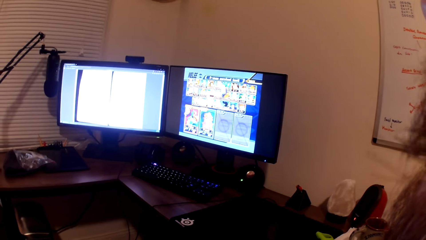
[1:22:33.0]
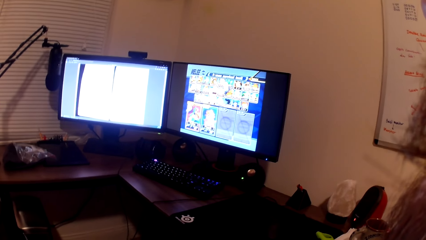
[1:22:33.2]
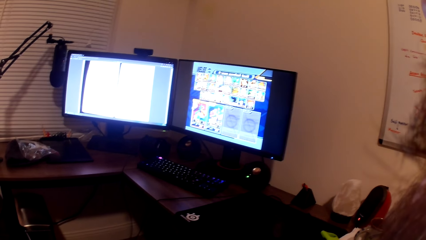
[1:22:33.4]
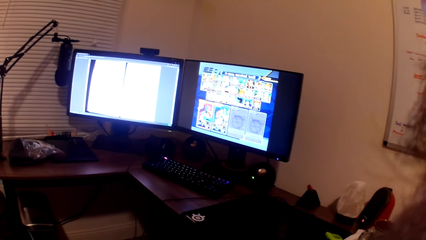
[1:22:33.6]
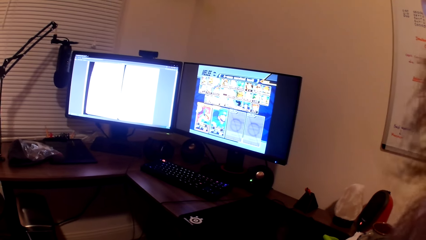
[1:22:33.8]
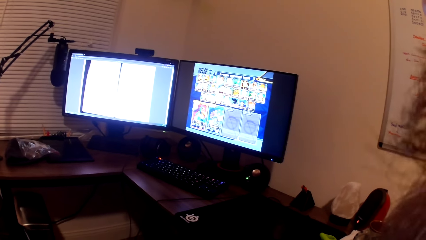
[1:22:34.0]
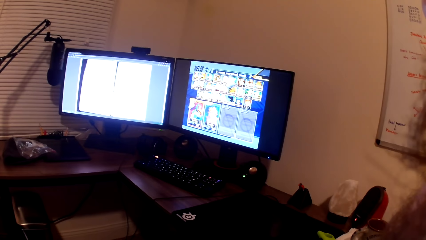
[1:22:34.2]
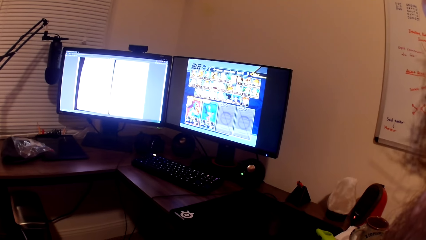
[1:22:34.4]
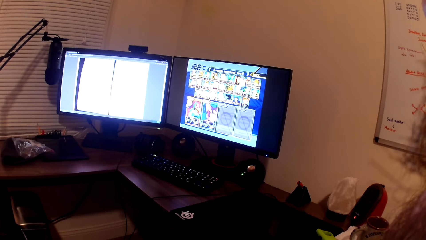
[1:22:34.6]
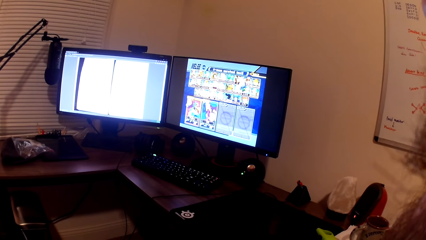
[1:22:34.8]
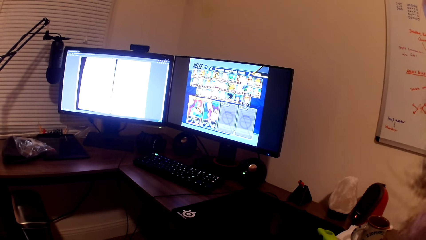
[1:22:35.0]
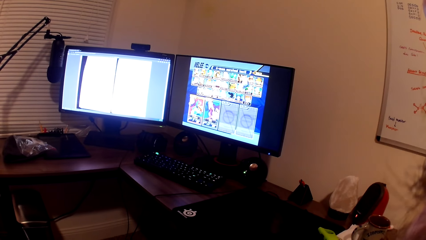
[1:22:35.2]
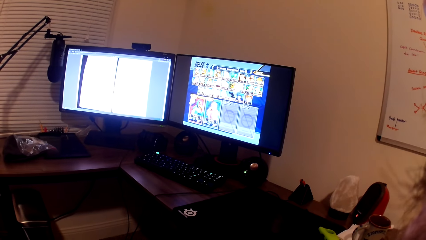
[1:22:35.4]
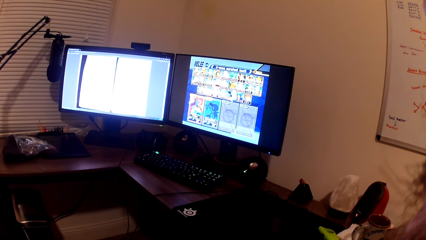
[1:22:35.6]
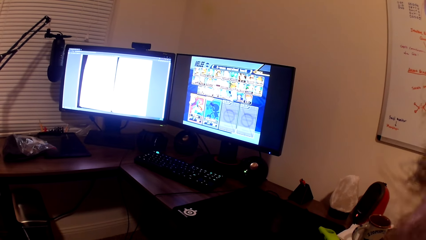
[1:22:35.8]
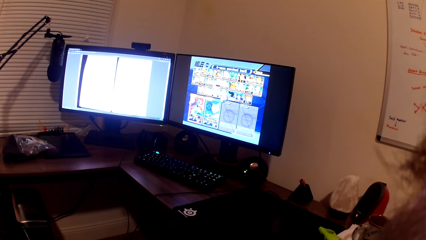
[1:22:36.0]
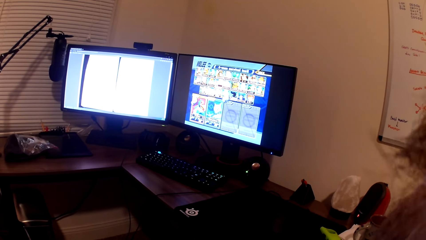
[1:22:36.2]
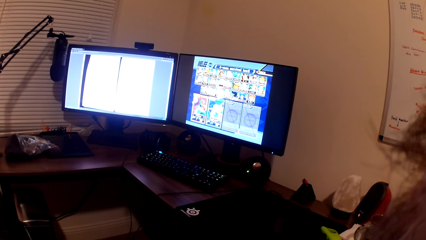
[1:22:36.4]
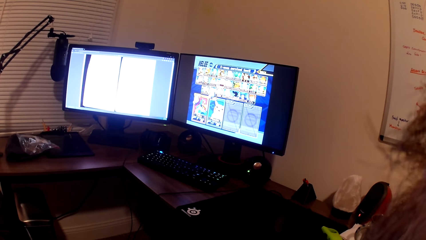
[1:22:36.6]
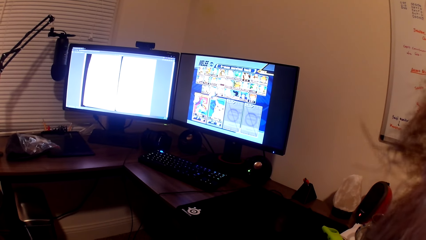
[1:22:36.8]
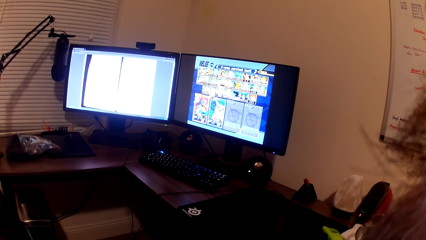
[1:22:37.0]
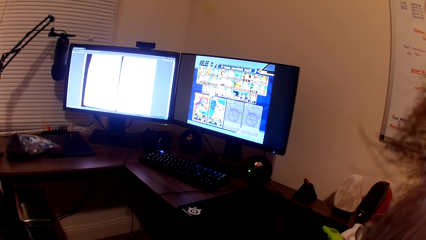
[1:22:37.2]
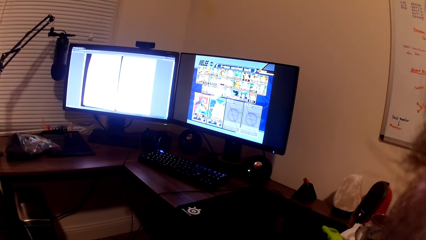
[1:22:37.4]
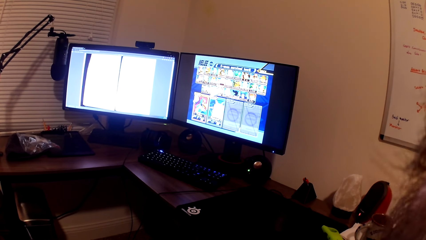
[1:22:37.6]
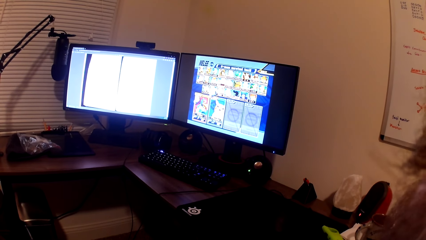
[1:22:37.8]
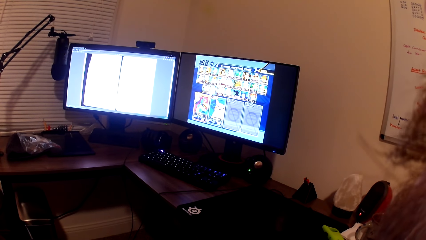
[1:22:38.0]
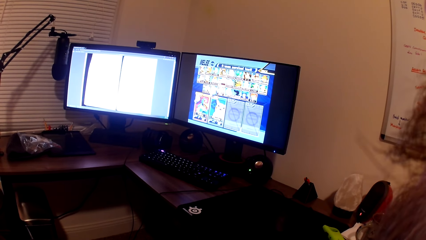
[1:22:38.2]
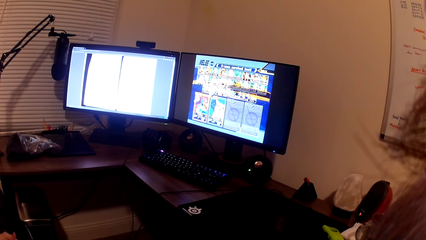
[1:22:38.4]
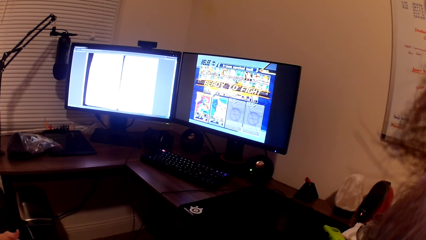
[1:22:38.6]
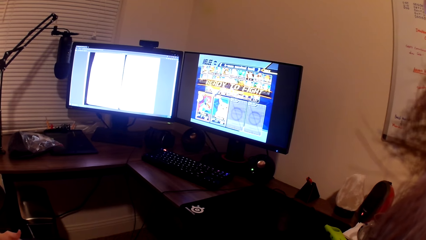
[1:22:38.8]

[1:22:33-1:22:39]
The camera wearer plays the computer game with a man.

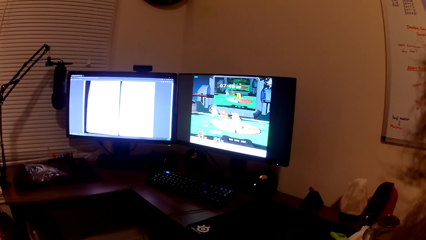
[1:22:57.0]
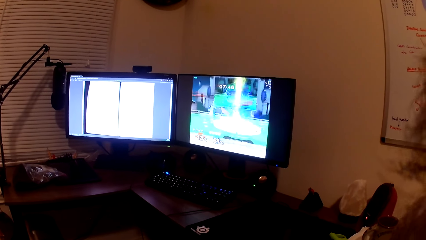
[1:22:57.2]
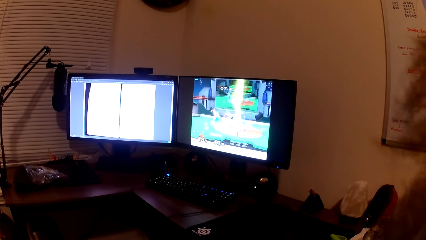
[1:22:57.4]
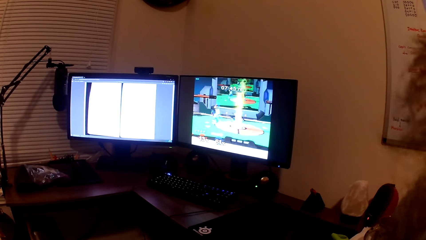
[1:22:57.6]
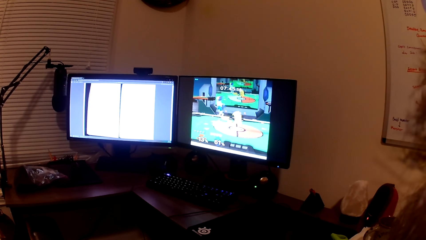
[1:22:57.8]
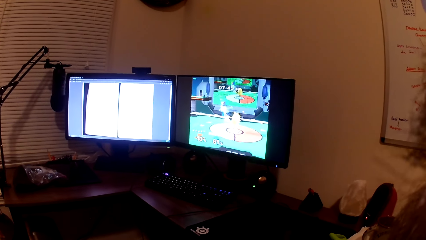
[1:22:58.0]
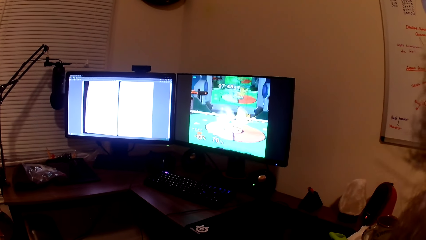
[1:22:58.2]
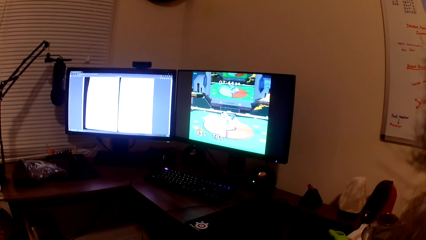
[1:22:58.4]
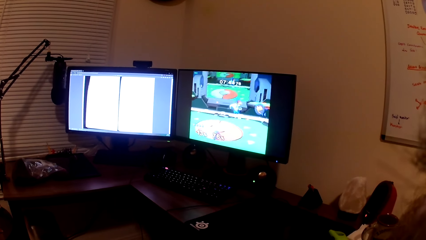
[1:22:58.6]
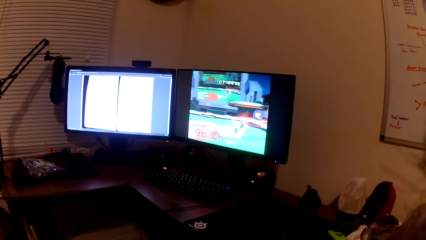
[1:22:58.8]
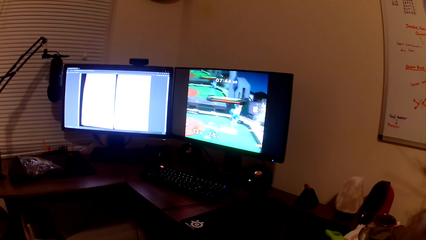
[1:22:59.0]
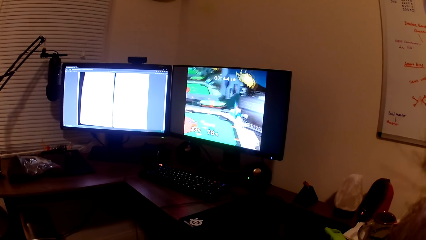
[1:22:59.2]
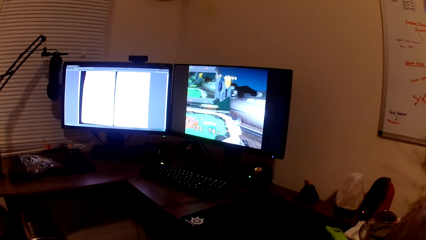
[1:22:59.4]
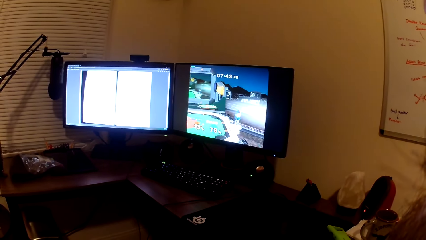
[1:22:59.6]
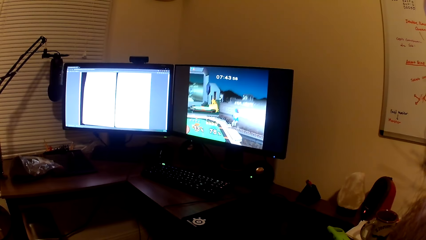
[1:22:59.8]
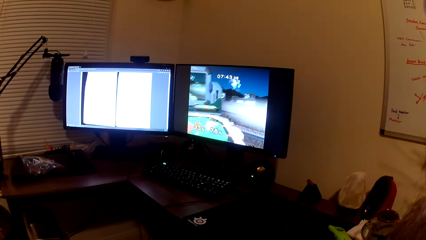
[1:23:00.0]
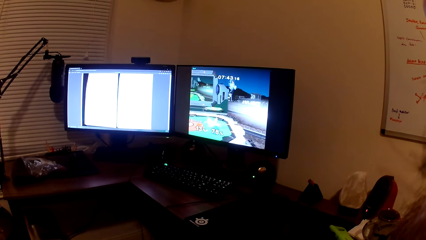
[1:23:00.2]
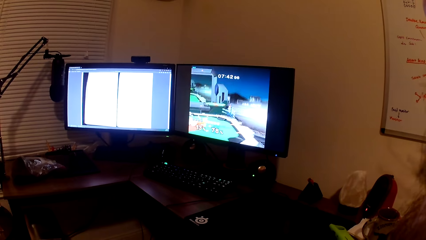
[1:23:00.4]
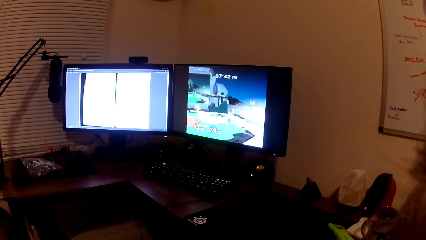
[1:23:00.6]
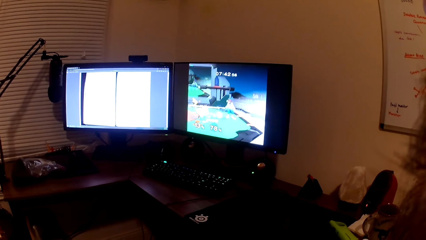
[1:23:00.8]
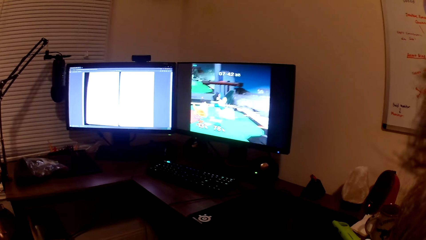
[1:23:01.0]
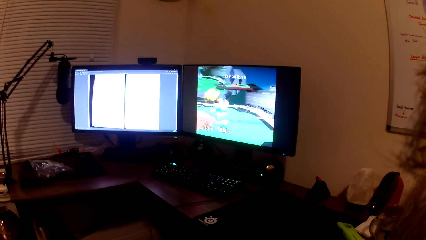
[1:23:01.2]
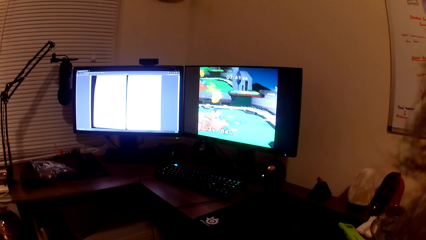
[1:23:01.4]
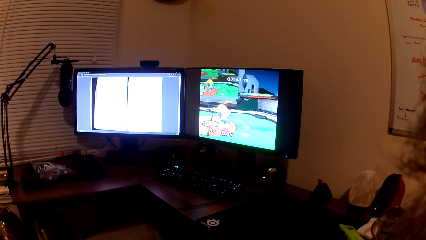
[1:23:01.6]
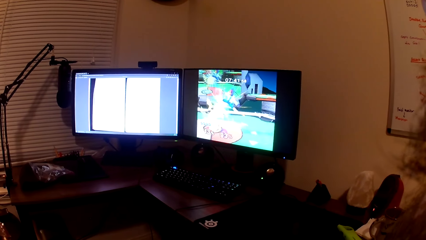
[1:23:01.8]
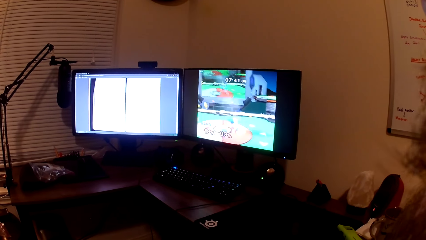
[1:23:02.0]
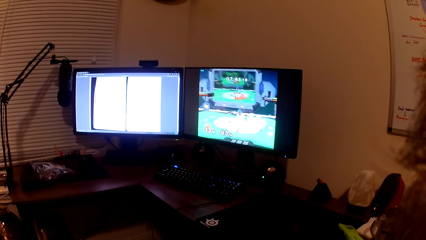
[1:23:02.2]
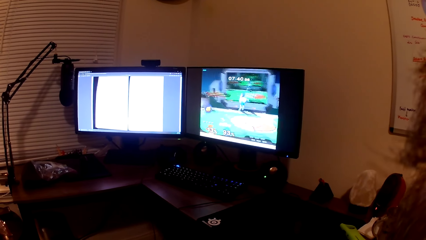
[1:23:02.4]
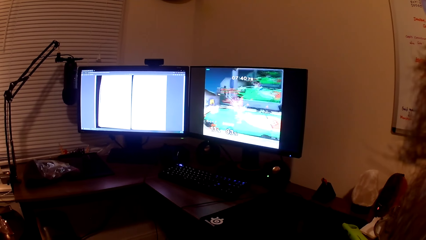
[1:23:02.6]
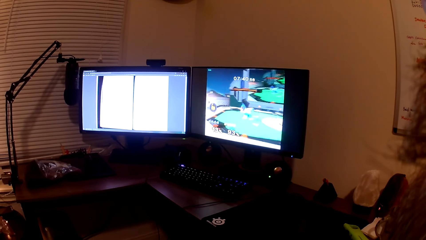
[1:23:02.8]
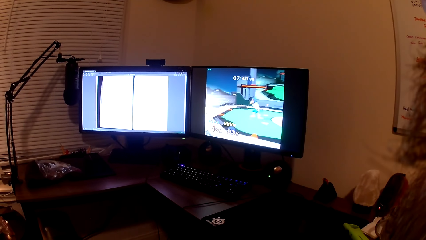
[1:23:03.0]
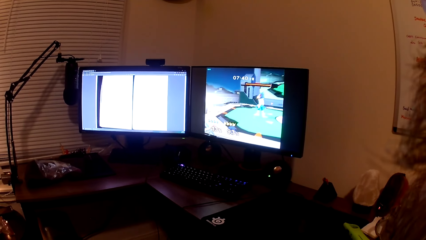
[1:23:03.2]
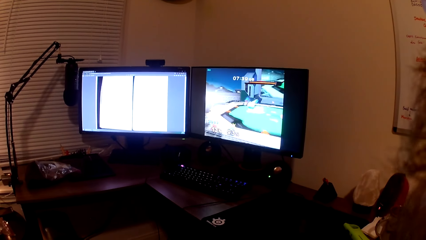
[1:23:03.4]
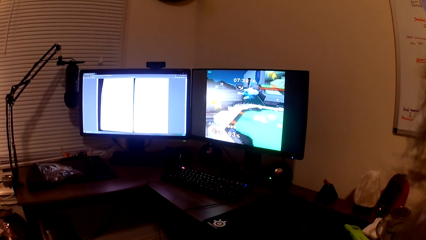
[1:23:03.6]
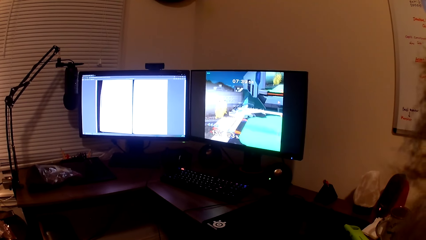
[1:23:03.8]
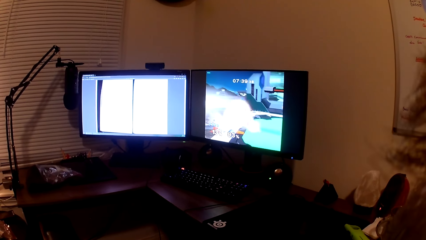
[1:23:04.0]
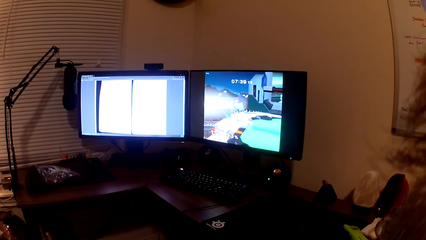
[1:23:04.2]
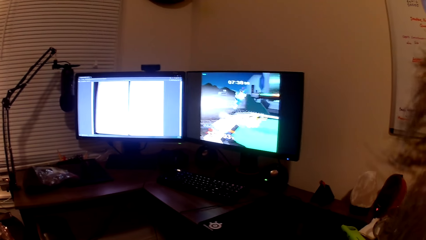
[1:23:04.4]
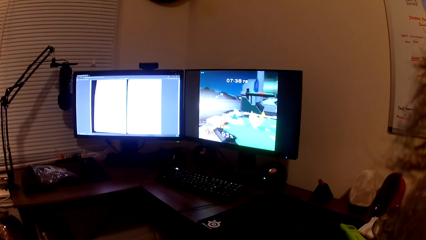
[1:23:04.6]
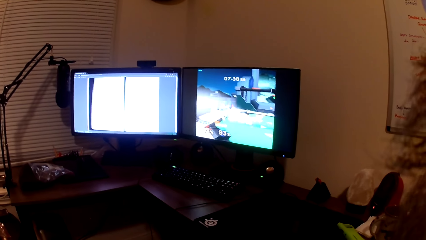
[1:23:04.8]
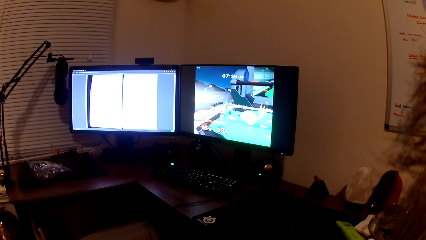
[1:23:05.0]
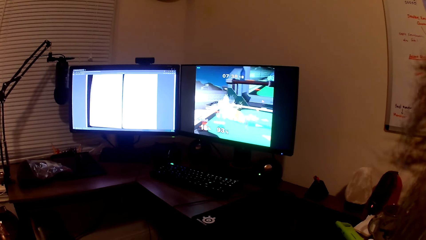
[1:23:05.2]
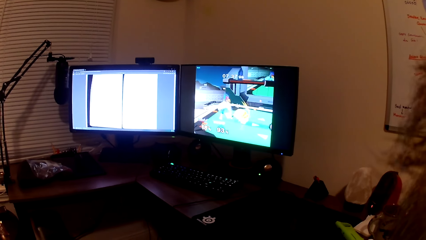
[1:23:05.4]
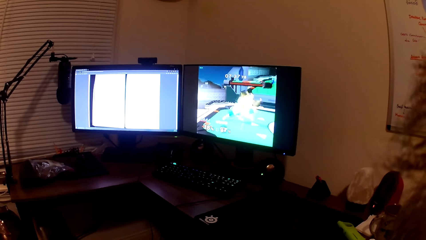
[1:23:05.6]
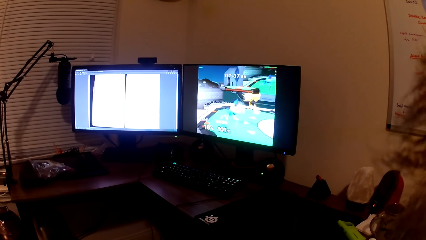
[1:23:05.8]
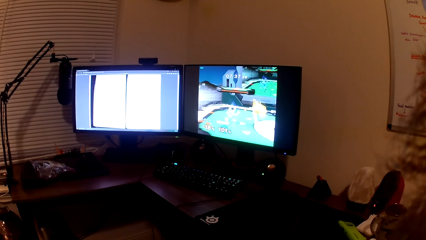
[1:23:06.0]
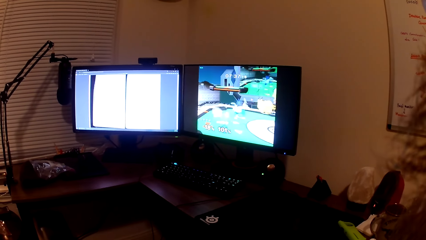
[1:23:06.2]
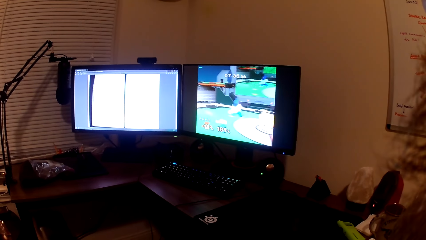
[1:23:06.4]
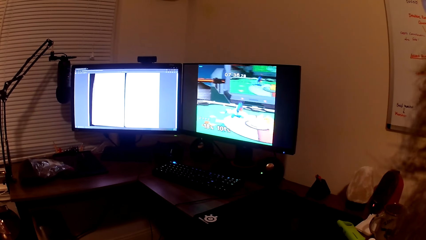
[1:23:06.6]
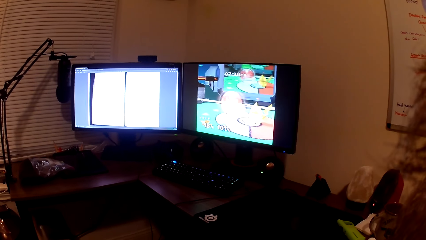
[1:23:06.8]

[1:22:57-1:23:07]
The camera wearer converses with a man. They play the computer game with the man.
